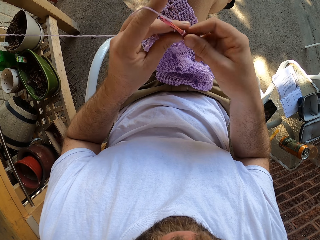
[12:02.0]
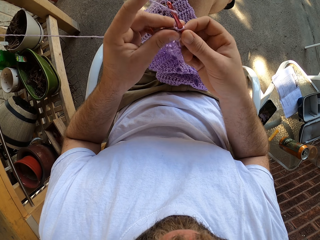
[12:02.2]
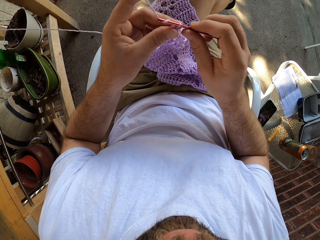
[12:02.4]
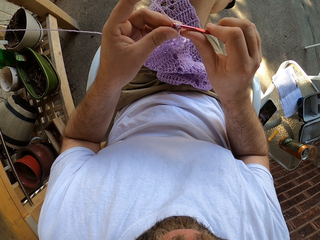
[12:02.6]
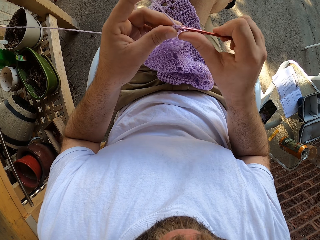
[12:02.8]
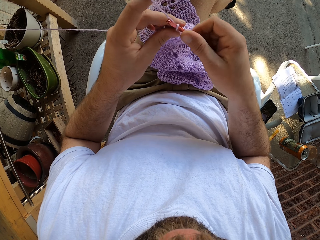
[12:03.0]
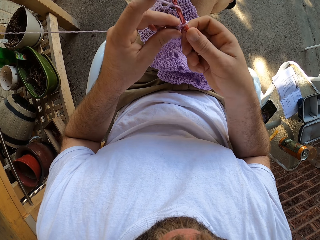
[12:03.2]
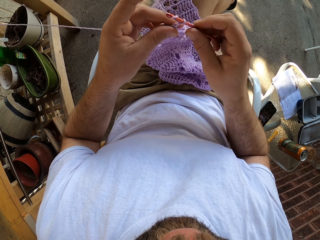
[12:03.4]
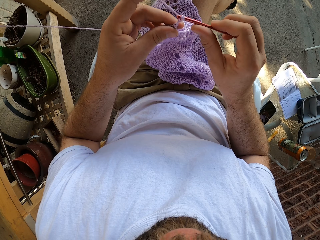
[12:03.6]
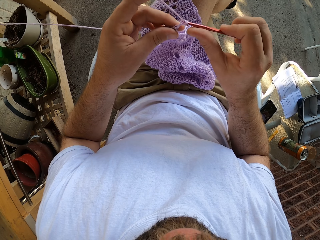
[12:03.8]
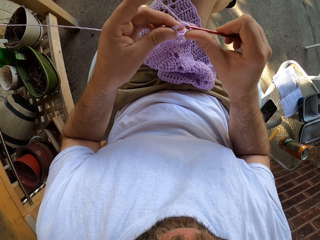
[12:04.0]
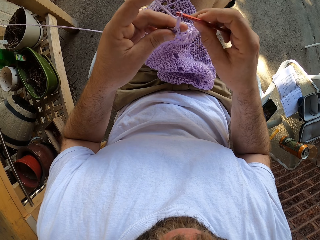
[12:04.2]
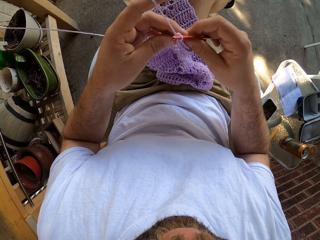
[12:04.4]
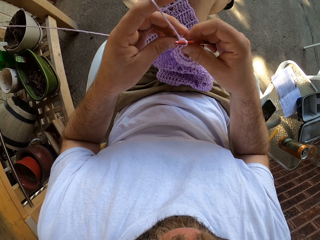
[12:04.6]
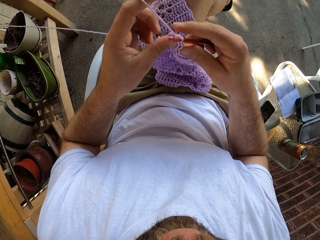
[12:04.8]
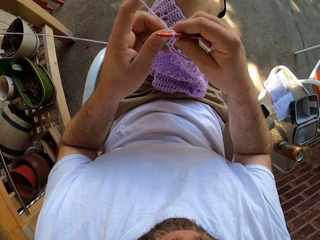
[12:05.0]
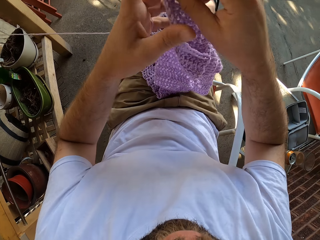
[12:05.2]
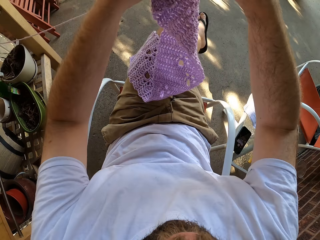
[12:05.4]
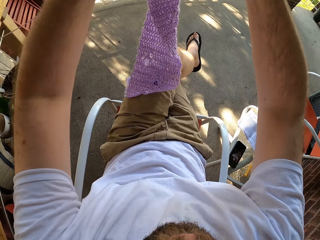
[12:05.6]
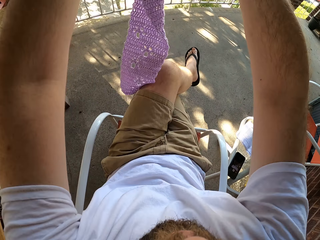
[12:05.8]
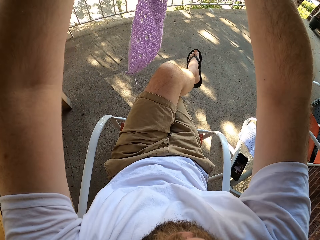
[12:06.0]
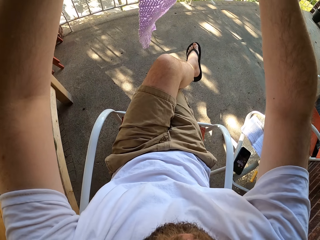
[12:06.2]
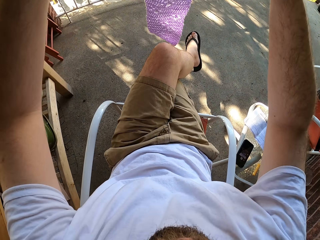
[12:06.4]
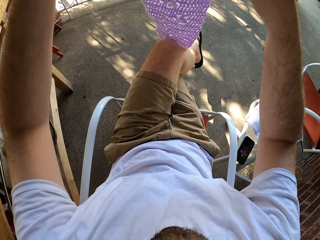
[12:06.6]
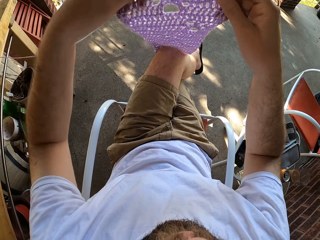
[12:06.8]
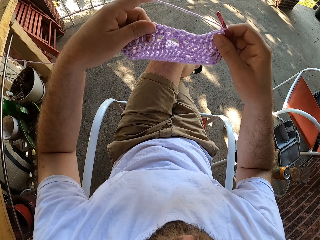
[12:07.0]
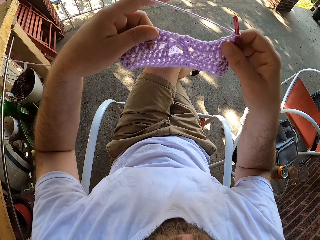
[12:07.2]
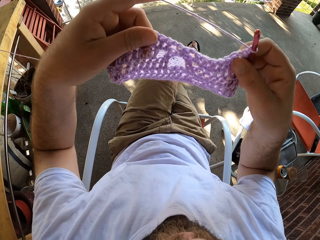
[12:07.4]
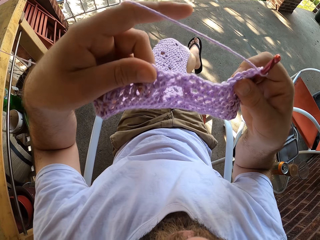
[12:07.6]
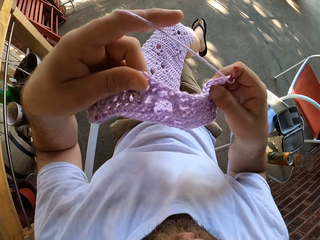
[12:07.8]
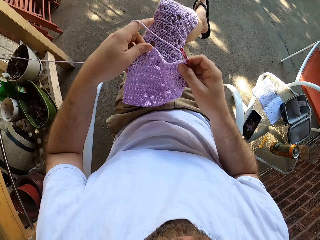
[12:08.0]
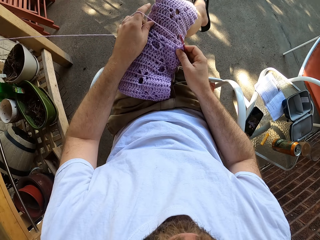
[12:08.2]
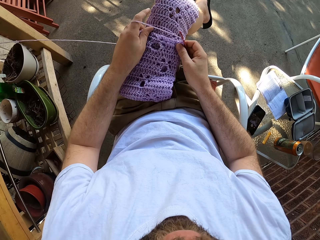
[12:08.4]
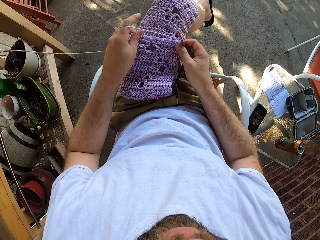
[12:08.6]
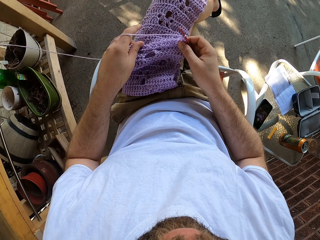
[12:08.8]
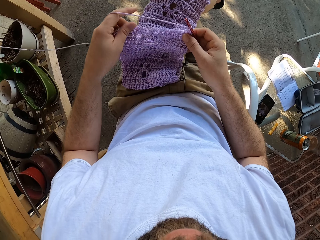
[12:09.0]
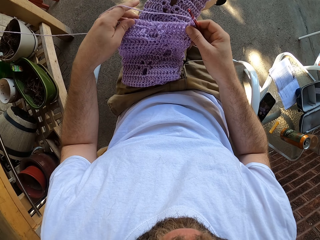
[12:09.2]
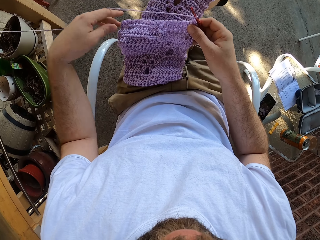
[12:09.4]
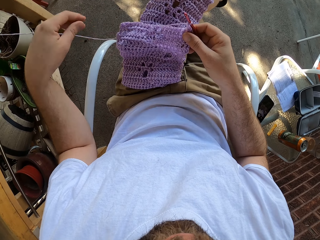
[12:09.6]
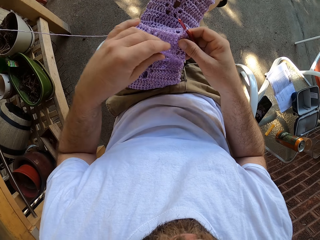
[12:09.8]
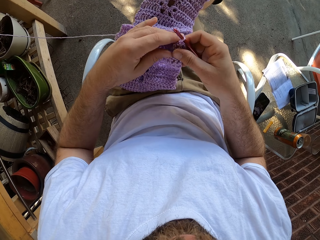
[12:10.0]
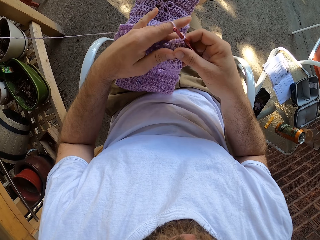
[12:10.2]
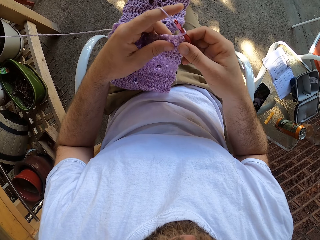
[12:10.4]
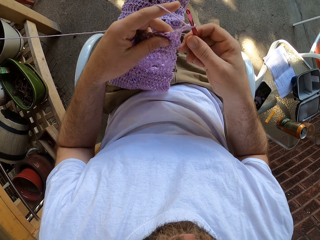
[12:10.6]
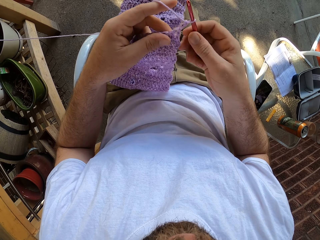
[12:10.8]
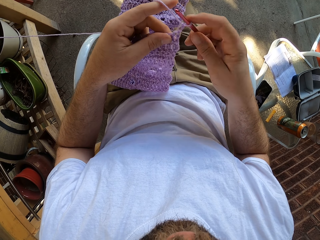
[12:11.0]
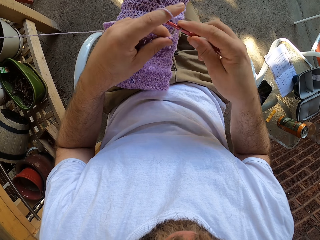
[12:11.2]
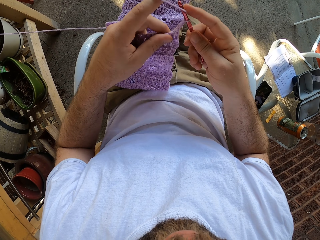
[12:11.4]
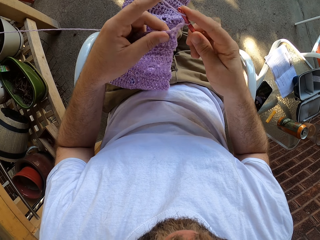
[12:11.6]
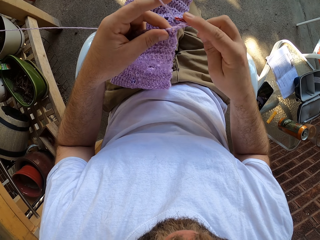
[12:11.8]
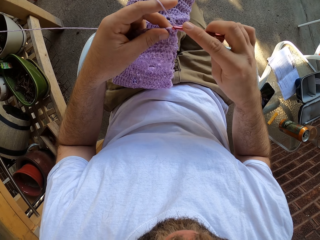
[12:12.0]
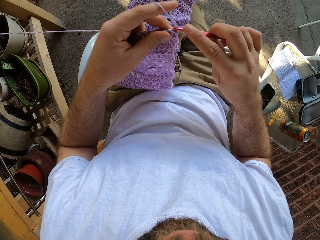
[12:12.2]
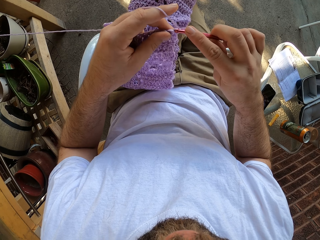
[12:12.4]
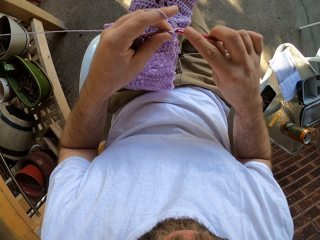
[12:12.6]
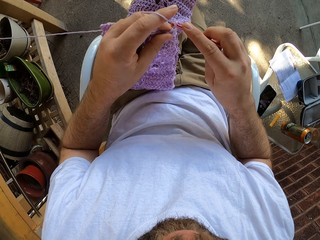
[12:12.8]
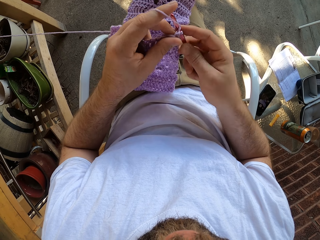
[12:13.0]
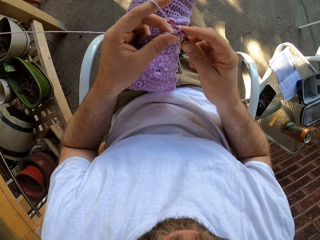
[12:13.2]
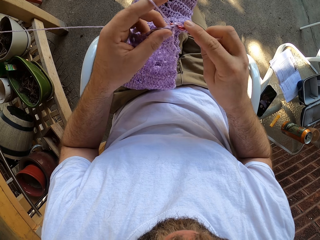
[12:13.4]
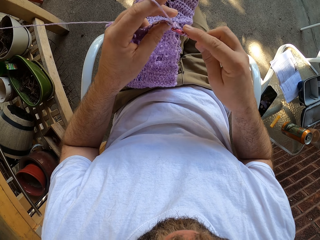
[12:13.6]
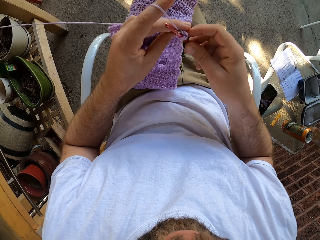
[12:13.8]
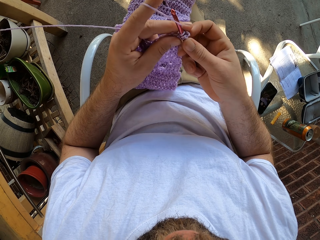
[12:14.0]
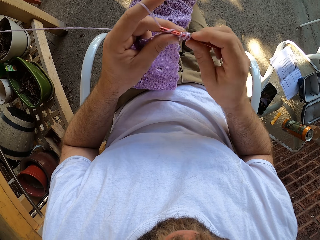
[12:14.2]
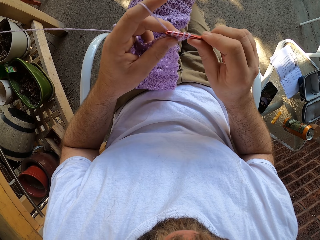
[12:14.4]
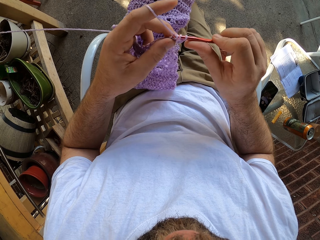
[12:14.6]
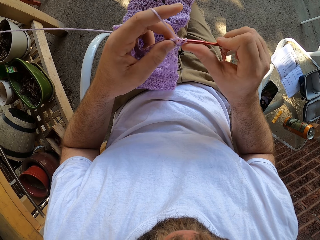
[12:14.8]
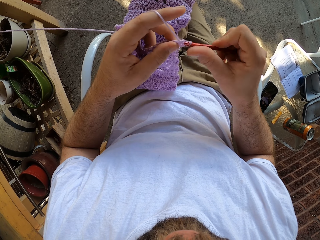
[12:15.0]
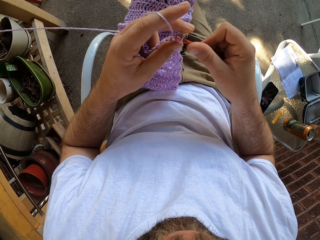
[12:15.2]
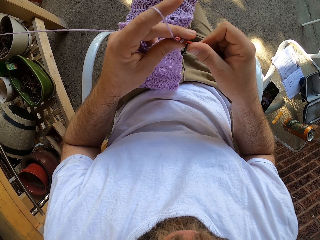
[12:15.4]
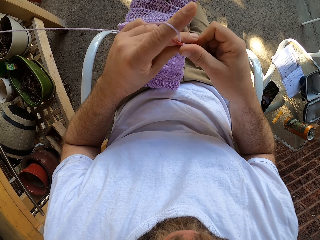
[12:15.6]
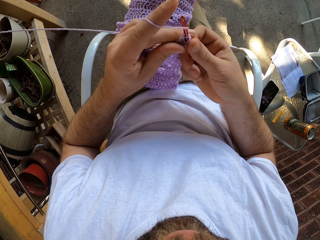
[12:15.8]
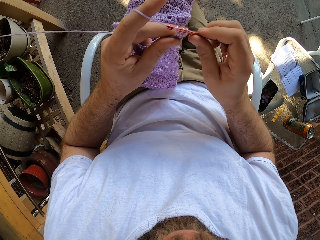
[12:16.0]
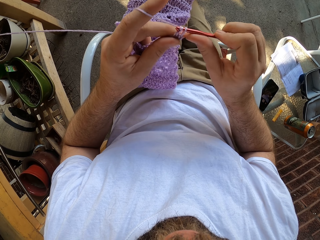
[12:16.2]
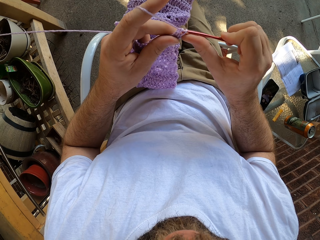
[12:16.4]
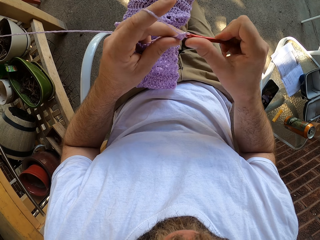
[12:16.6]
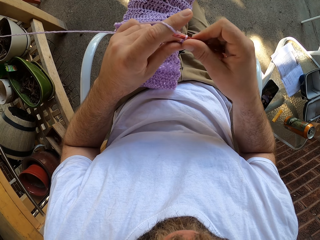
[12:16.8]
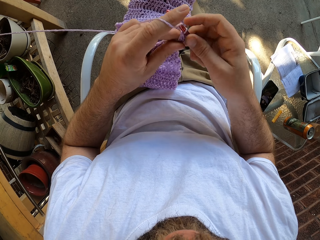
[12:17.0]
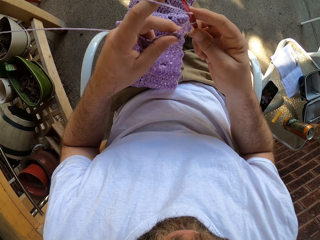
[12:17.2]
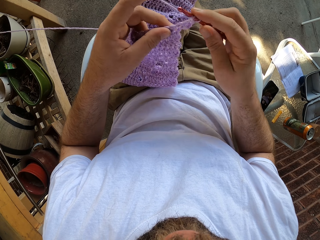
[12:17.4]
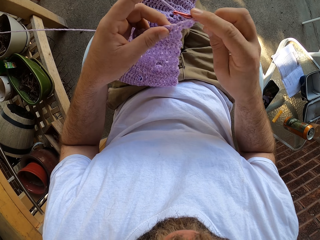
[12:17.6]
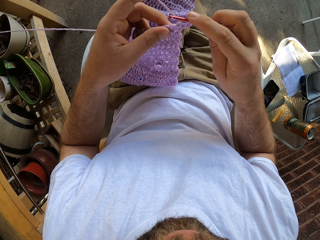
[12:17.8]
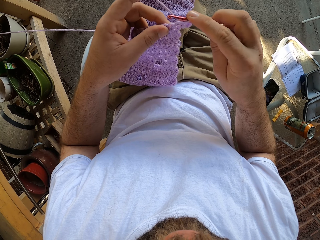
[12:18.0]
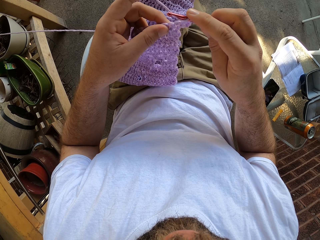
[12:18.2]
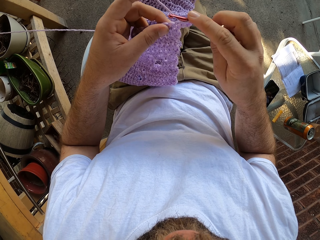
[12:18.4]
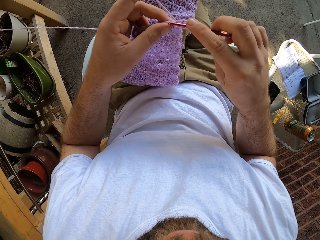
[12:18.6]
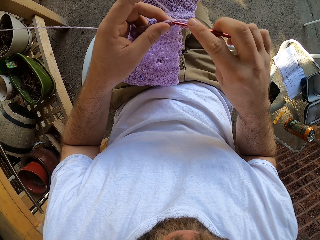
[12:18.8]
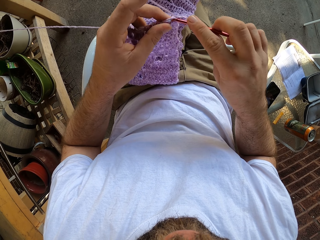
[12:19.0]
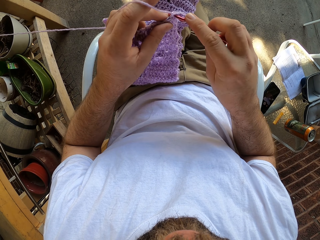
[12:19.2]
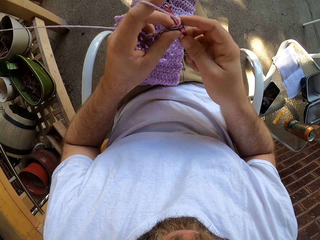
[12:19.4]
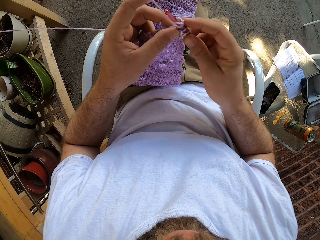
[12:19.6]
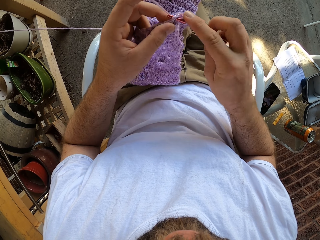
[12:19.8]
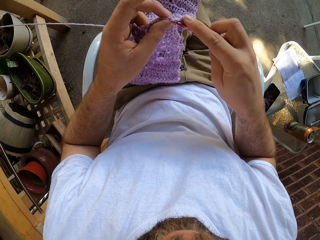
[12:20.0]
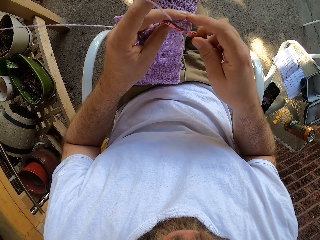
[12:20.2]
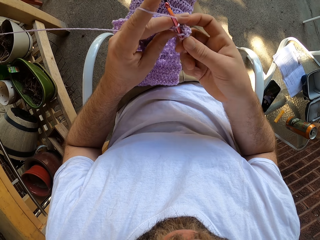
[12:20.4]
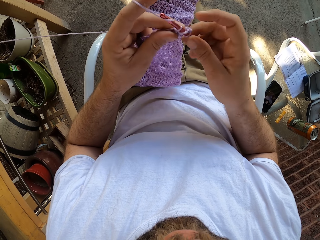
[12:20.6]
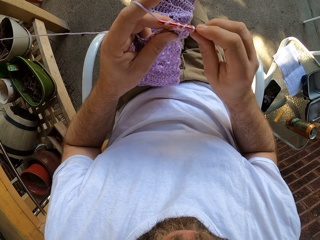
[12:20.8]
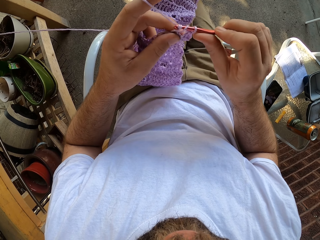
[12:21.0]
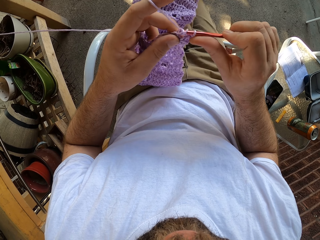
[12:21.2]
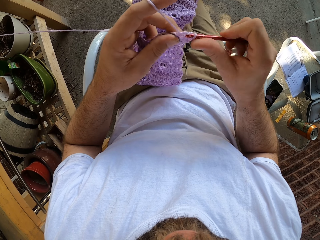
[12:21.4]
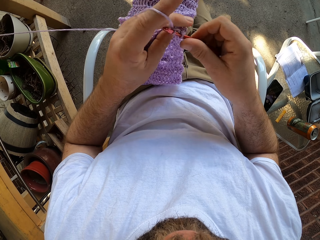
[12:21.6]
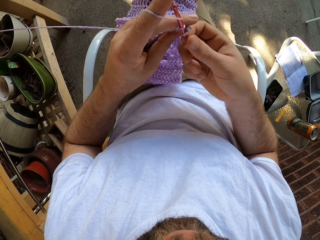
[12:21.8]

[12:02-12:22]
The camera wearer knits the fabric. He raises the material with both hands. He adjusts the fabric. He shifts the material on his lap with both hands. He adjusts the thread. He knits the fabric. He continues knitting with both his hands.

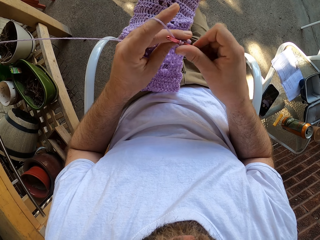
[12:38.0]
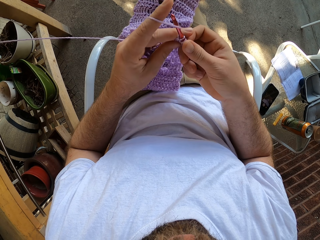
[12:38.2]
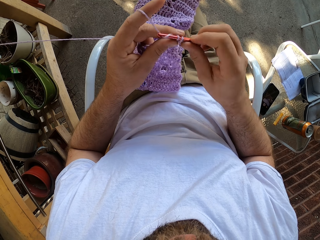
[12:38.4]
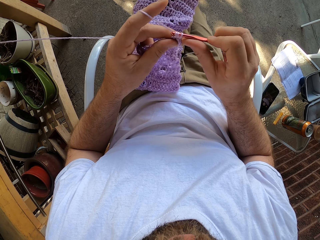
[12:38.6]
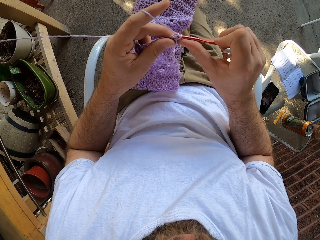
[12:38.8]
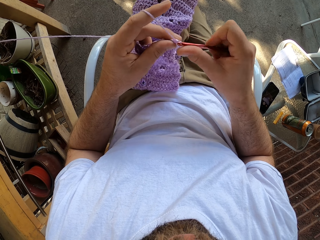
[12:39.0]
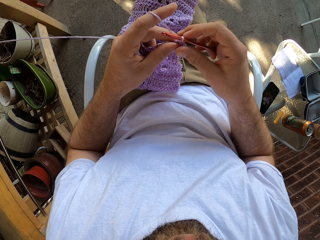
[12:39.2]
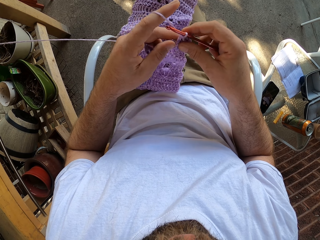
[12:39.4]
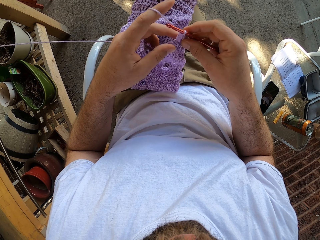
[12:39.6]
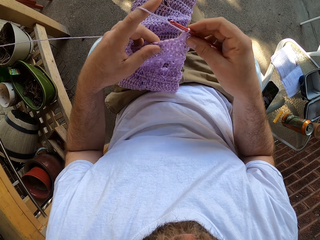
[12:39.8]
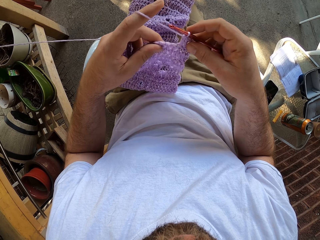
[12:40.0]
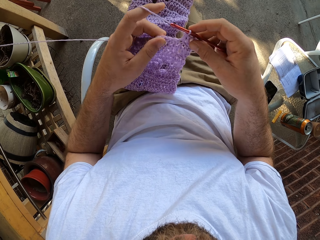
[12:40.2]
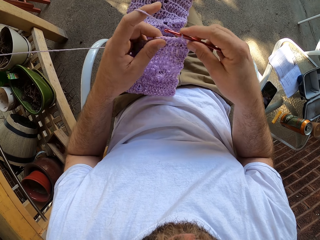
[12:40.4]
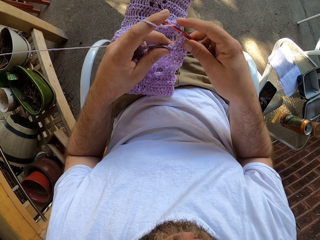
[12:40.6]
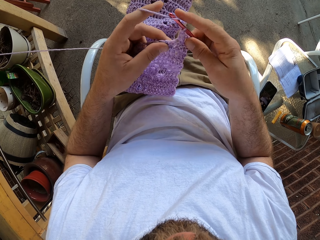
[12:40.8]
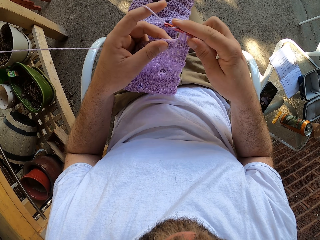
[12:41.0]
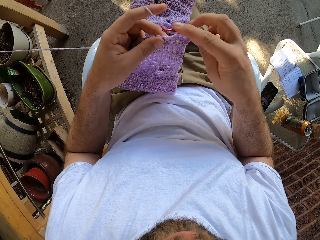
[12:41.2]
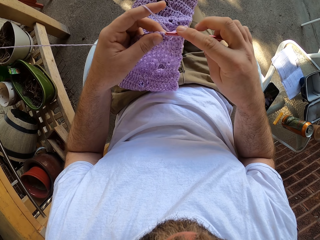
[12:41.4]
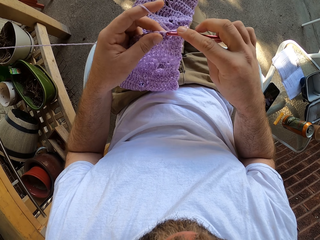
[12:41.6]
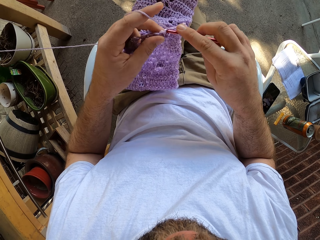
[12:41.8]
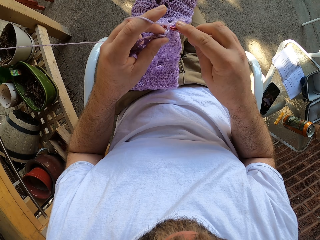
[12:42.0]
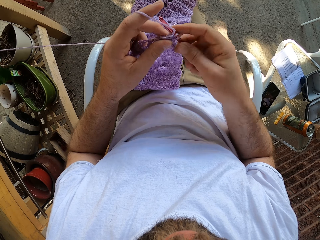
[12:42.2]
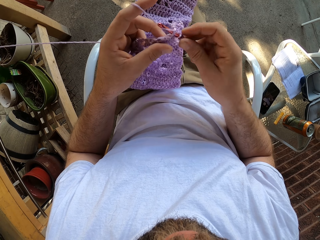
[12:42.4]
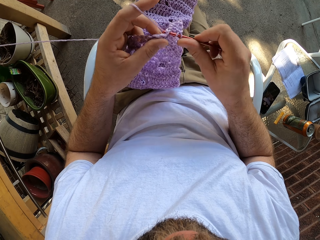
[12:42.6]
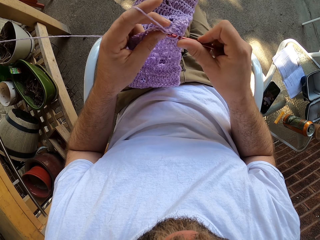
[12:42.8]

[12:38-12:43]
The camera wearer adjusts the fabric. They knit the fabric.
